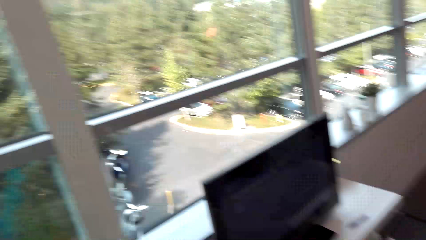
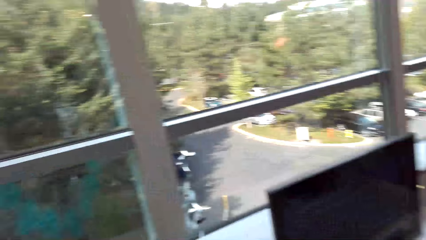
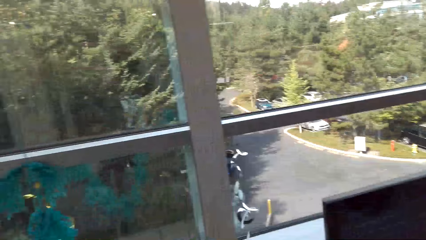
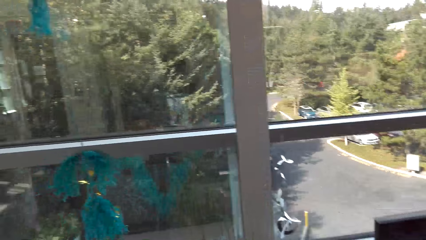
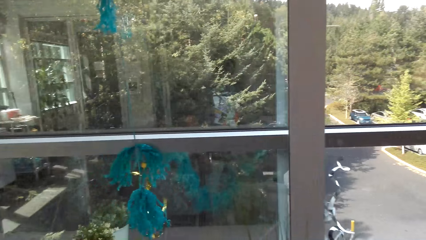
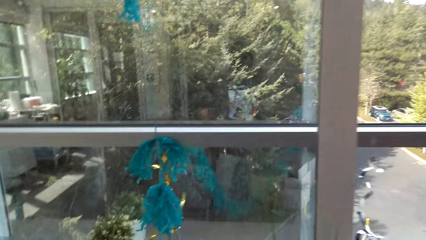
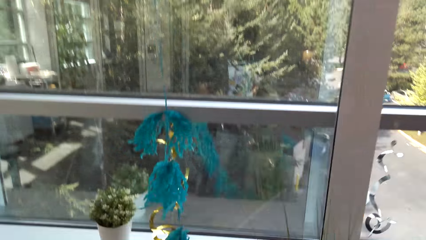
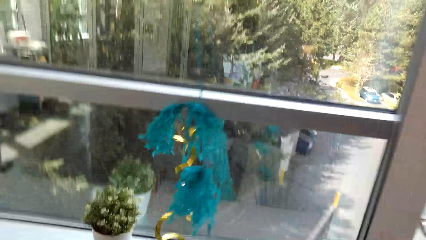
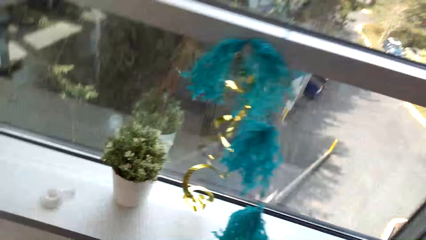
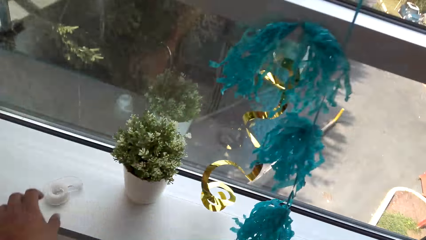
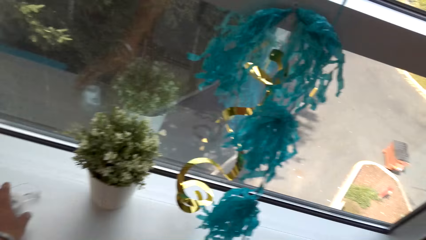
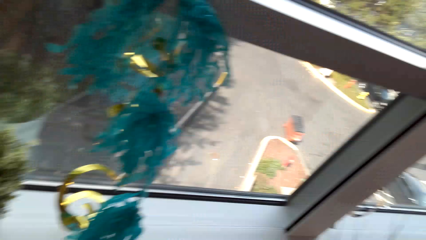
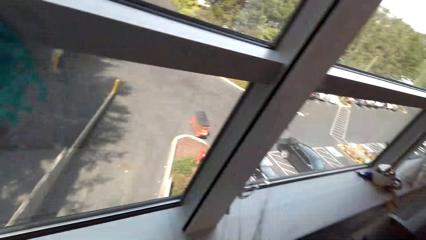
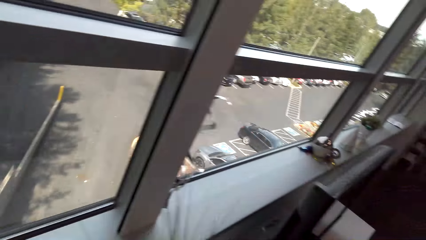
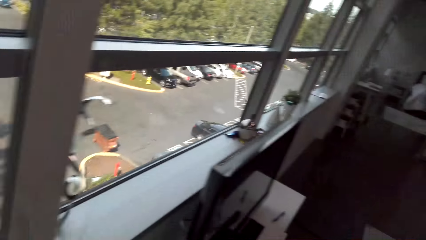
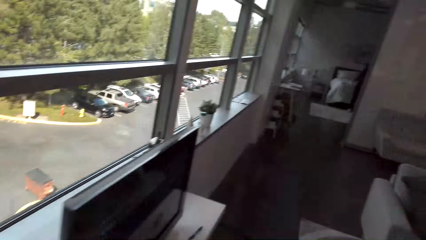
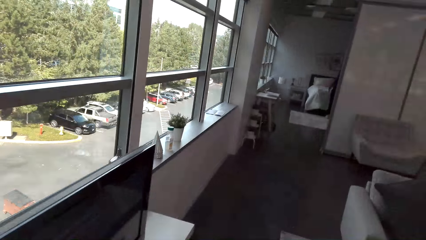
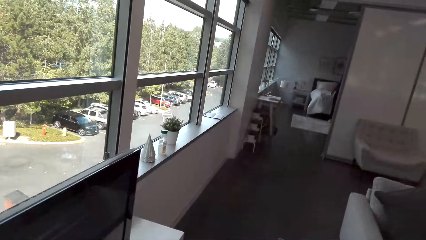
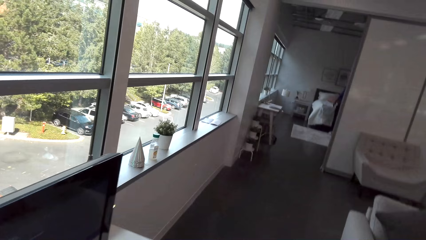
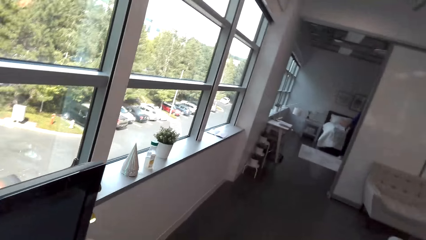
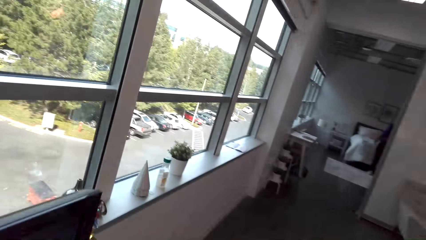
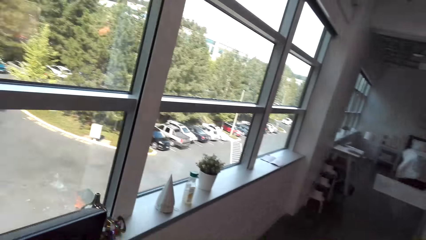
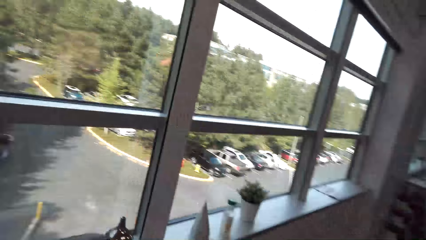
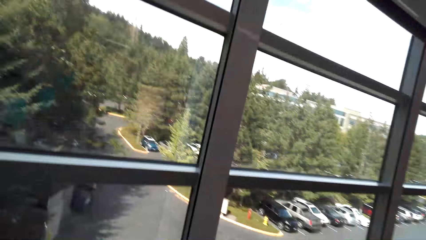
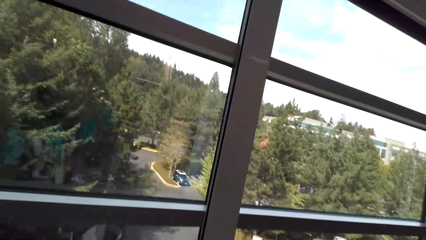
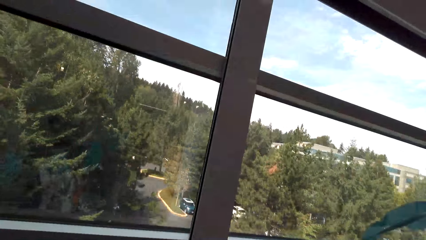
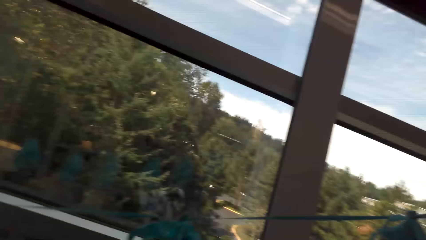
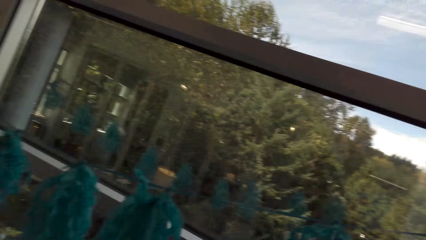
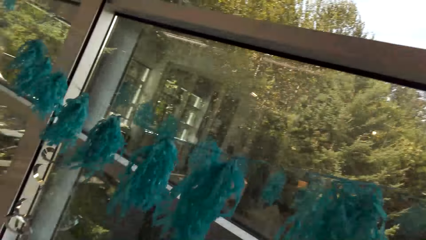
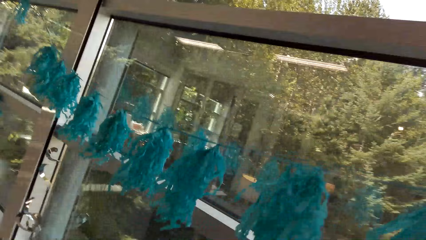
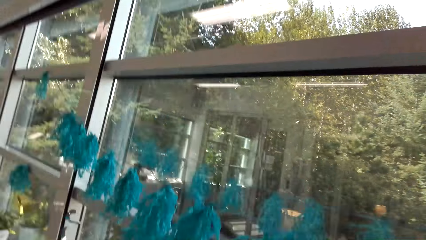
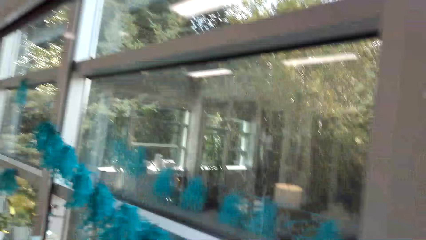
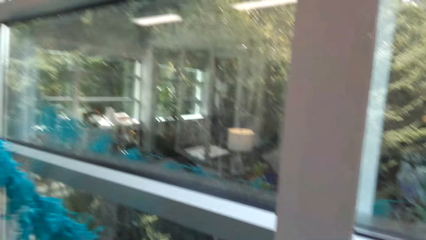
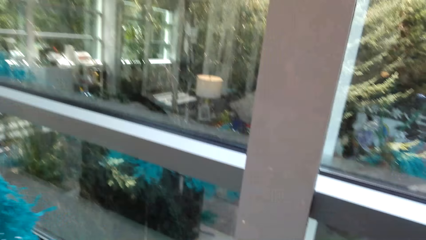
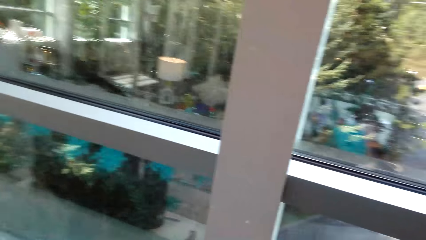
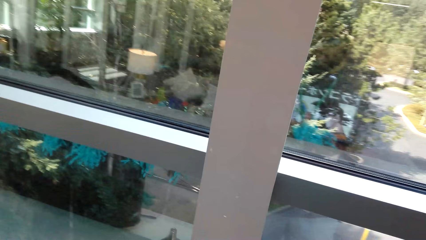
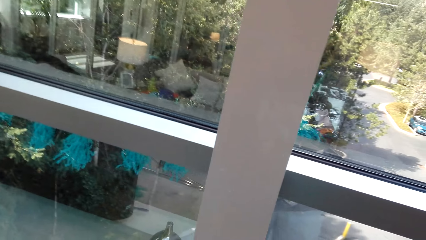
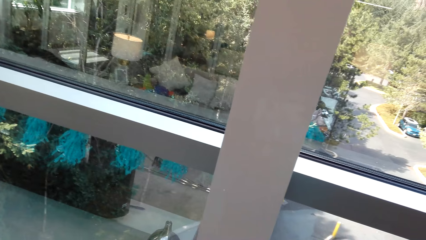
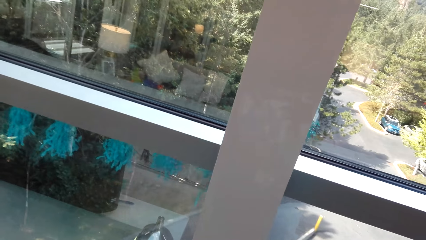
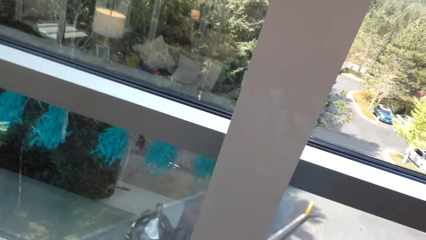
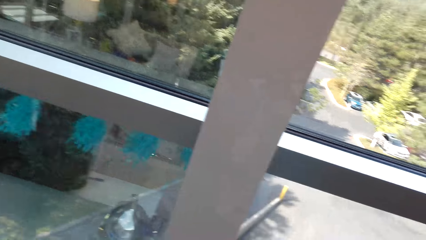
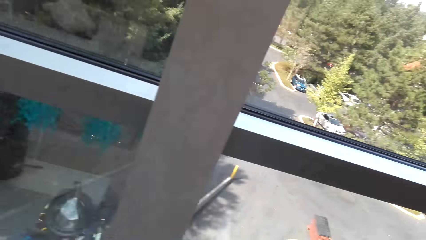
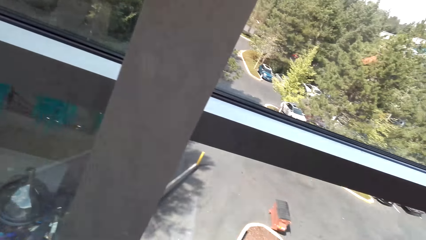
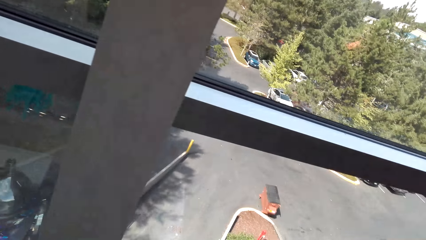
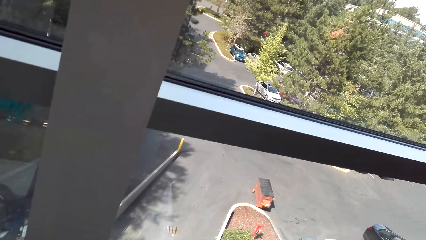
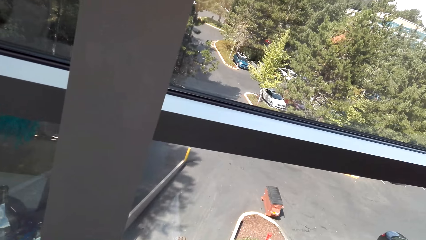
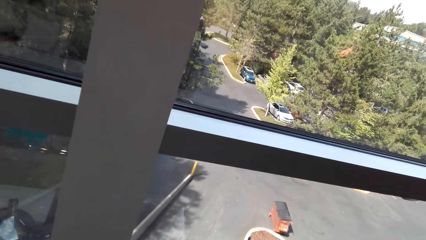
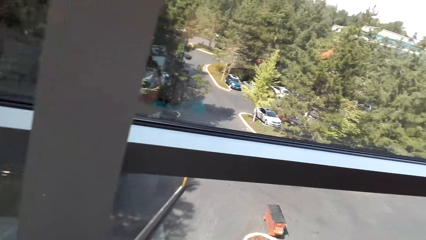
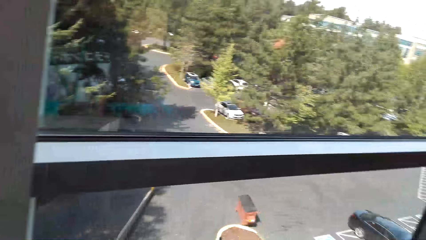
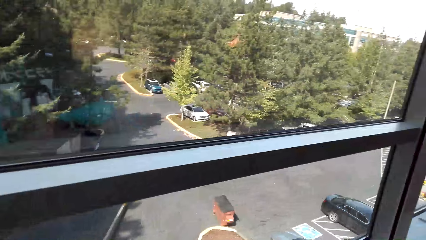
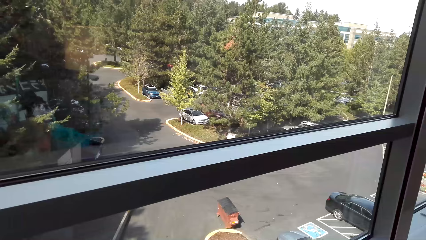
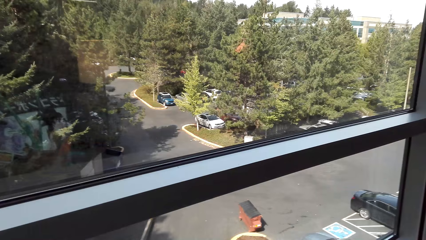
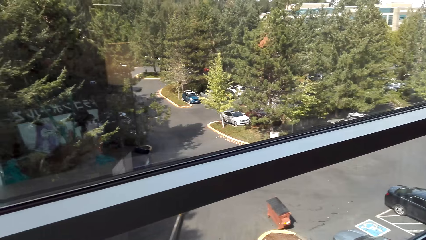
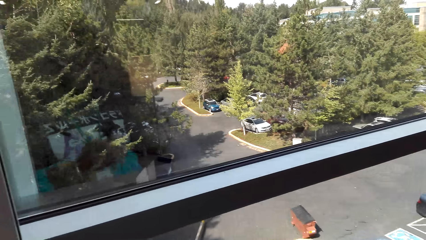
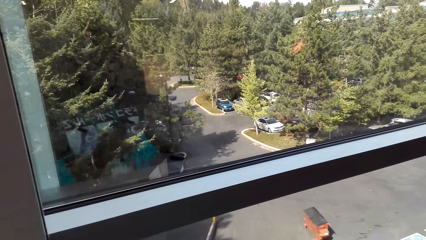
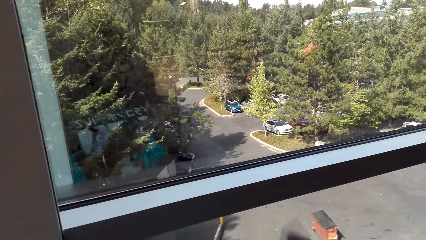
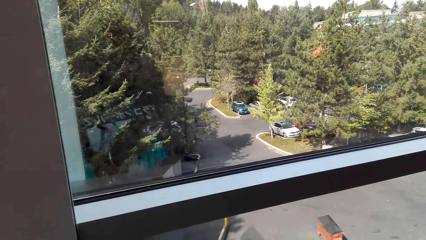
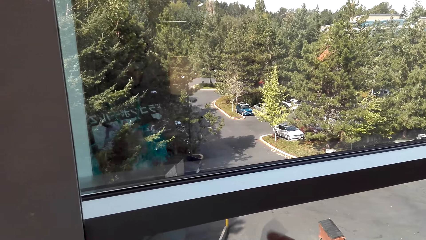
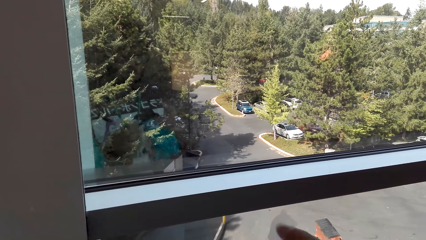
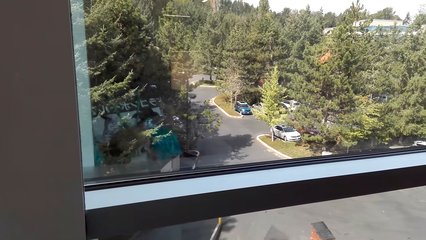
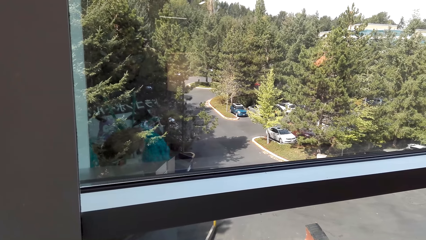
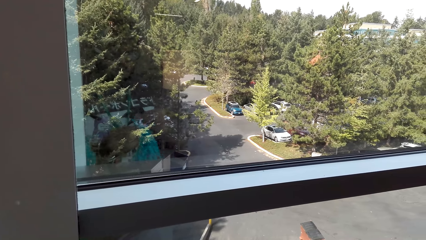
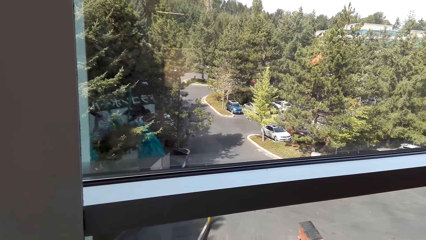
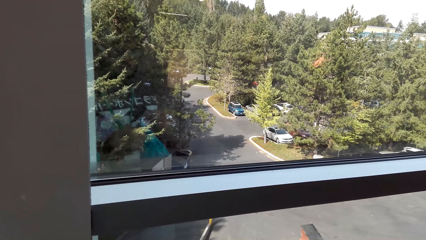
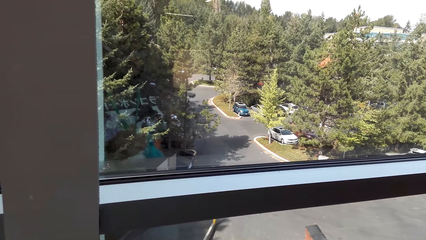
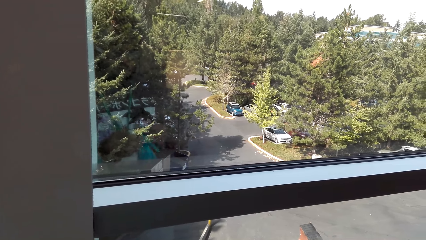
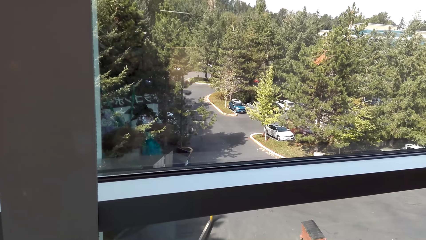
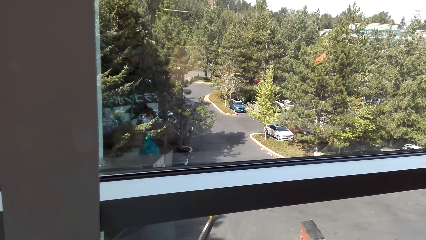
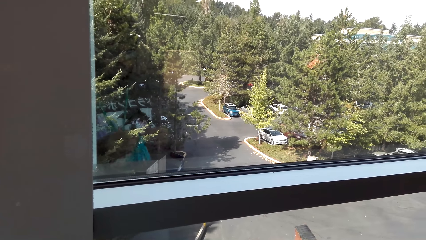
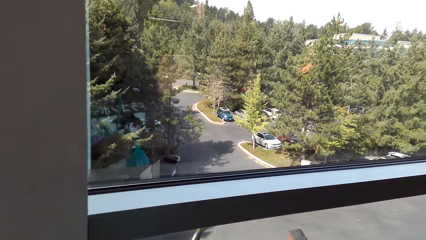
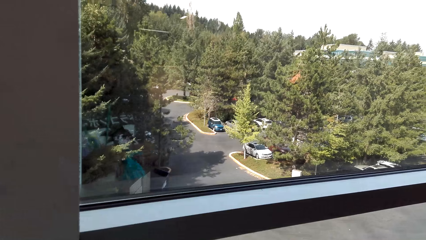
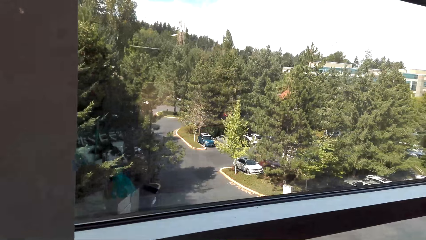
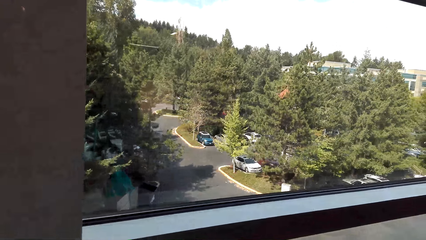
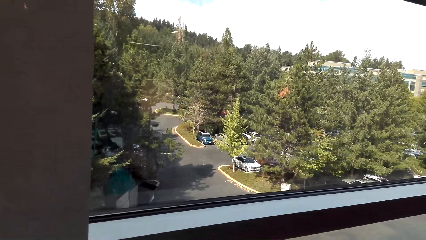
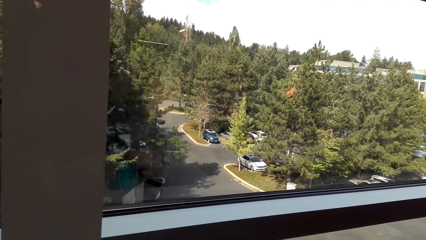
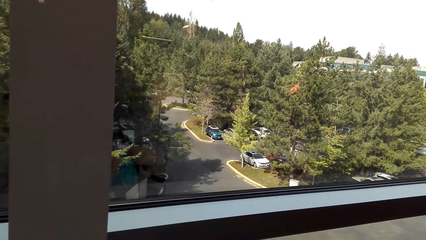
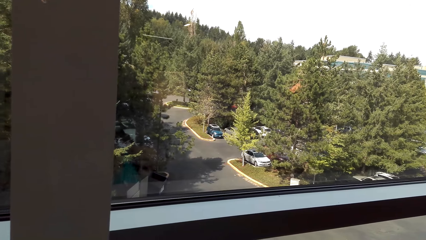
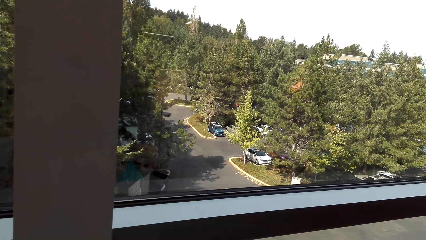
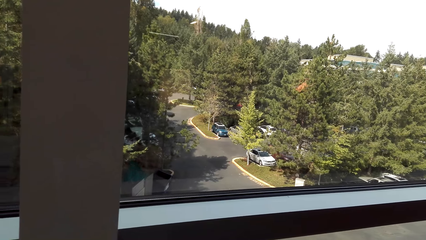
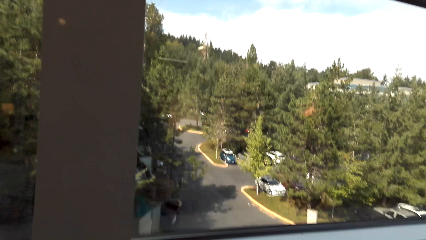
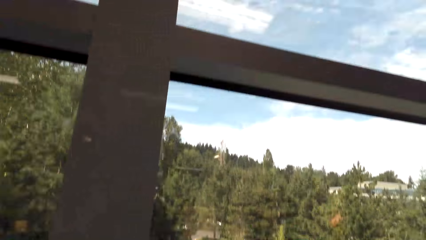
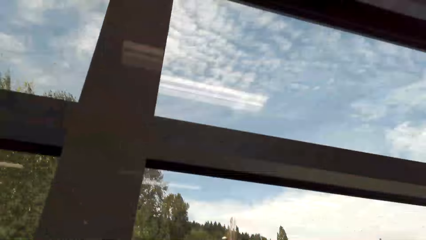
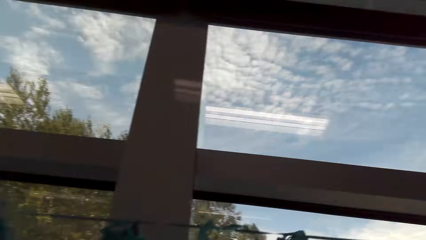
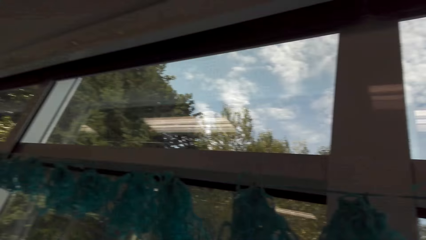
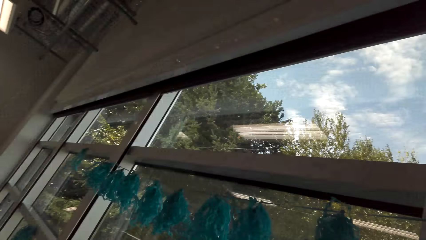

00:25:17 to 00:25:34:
The camera wearer moves. They stick a decorative material. They look through a window.
